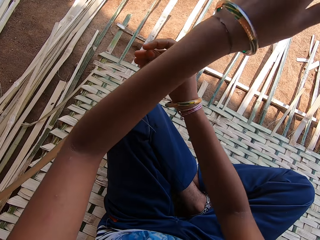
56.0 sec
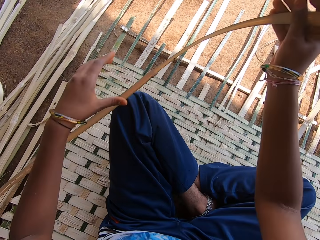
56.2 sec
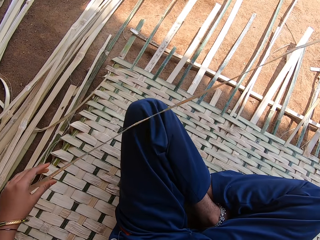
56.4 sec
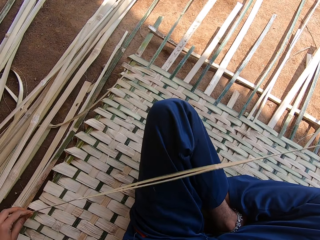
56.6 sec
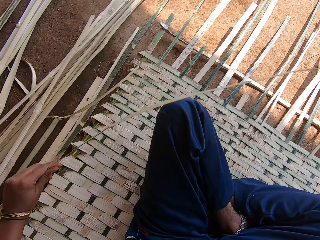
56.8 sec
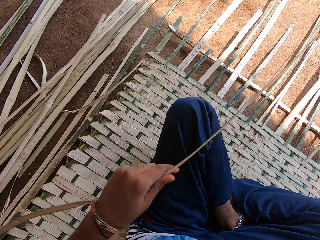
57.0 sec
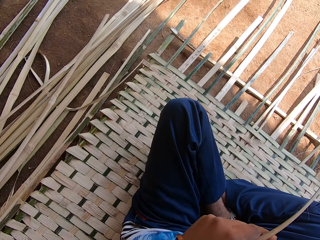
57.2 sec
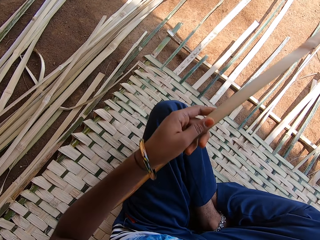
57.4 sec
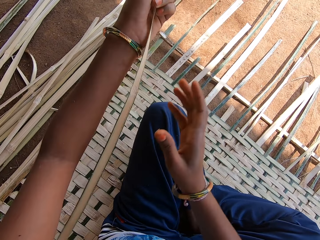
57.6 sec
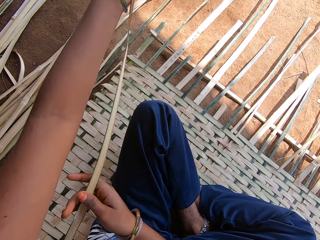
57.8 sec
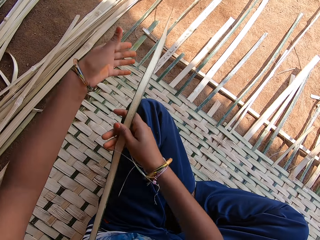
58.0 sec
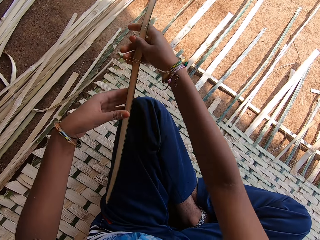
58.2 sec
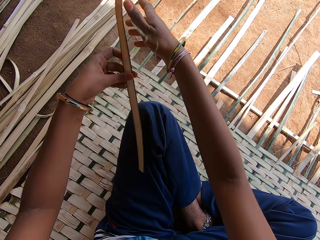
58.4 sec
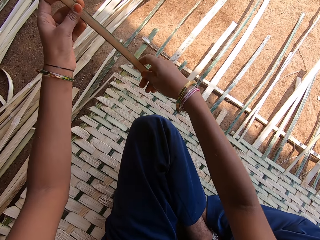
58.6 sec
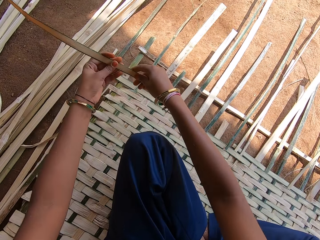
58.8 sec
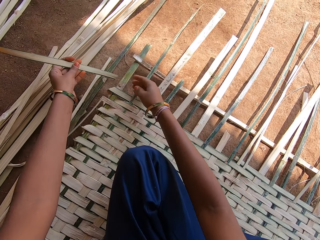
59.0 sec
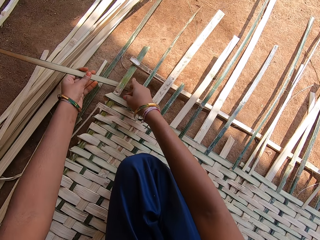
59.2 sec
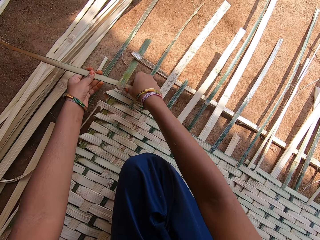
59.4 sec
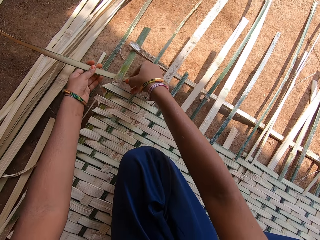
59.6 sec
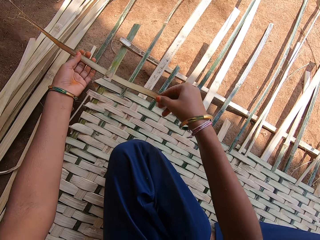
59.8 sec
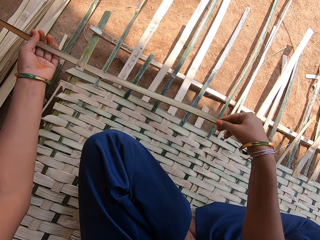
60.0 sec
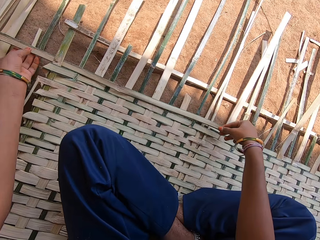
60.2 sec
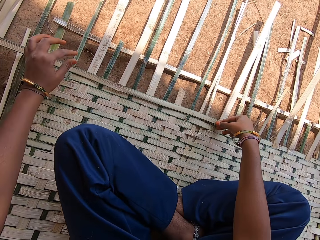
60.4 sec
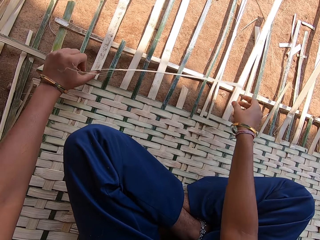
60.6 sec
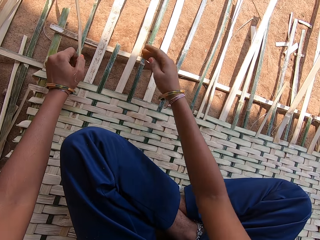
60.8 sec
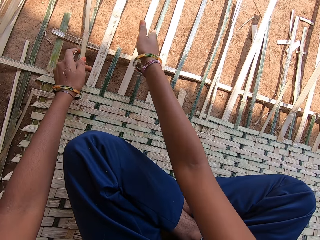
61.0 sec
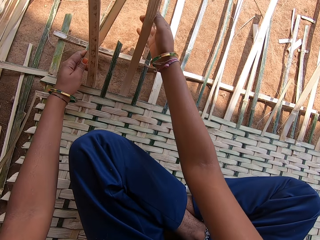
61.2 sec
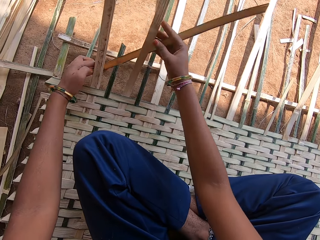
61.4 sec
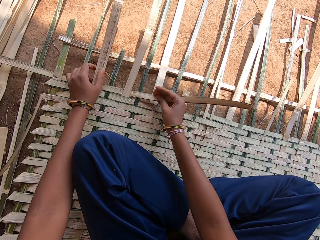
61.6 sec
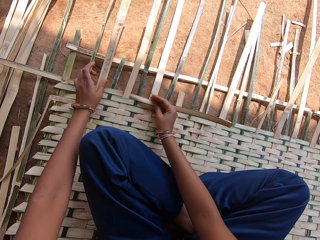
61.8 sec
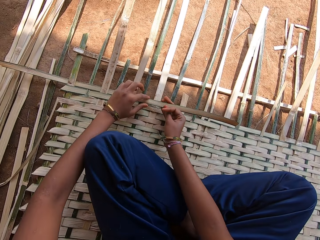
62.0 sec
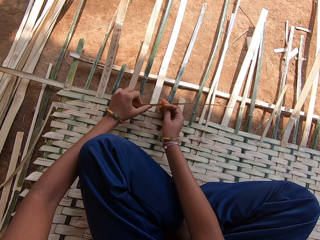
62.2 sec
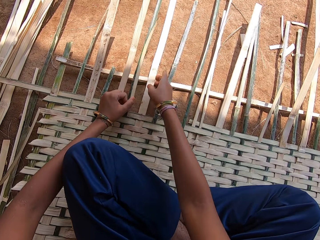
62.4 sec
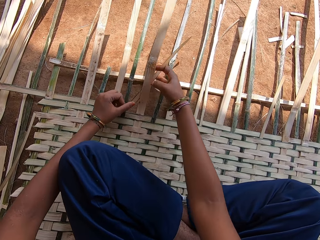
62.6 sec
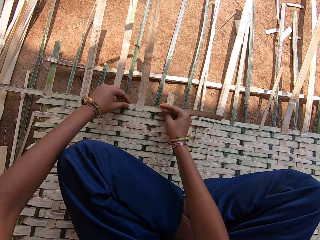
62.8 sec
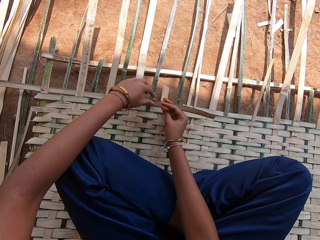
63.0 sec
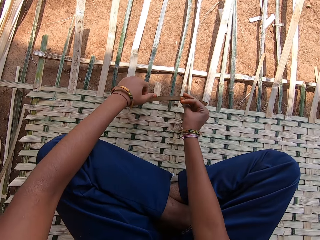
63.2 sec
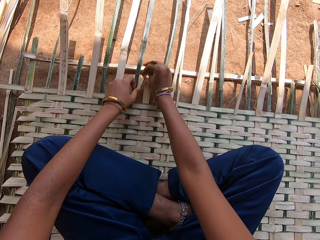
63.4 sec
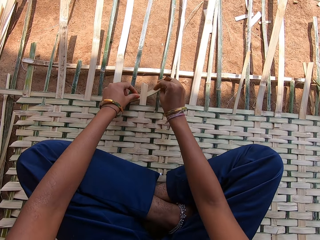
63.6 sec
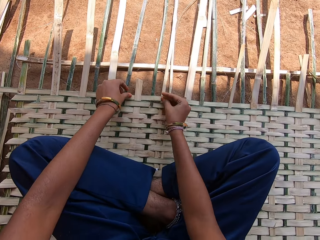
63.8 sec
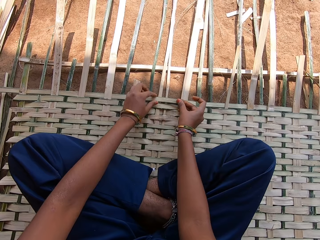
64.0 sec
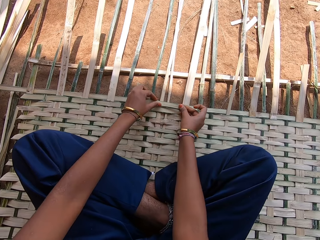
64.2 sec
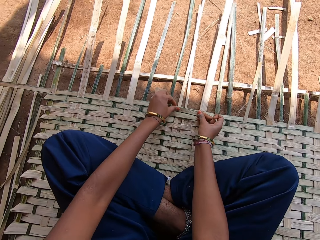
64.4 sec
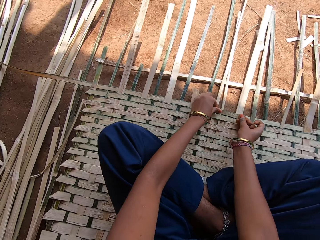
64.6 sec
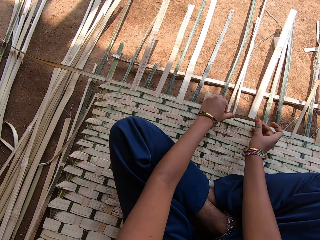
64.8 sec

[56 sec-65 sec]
The camera wearer picks a thatch. They pull the thatch. They weave a mat with the thatch.

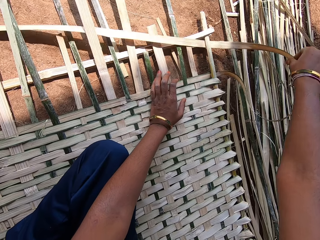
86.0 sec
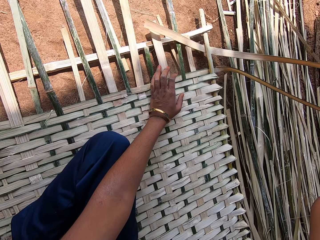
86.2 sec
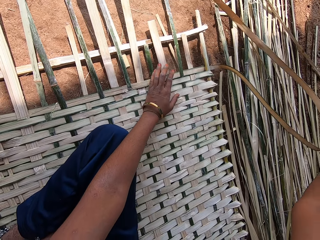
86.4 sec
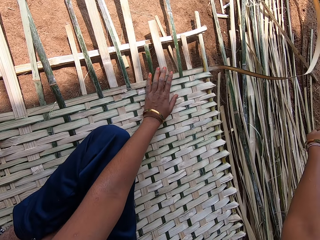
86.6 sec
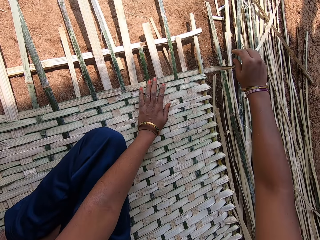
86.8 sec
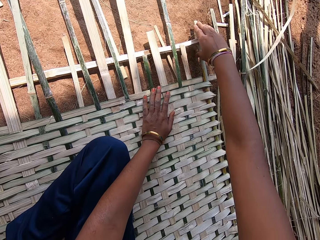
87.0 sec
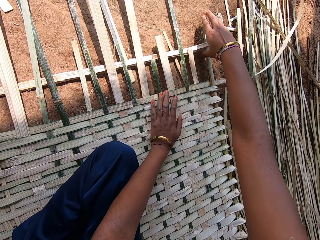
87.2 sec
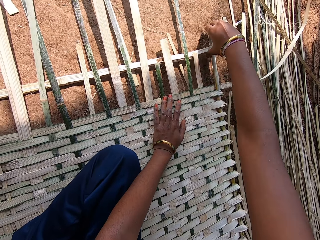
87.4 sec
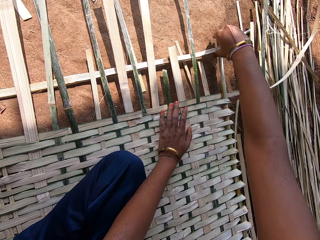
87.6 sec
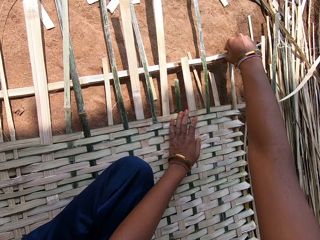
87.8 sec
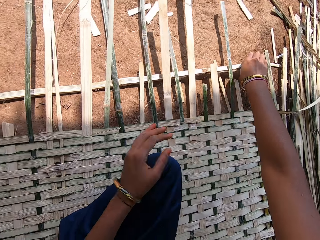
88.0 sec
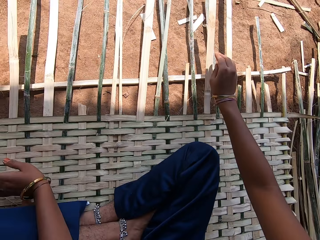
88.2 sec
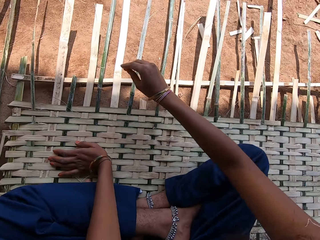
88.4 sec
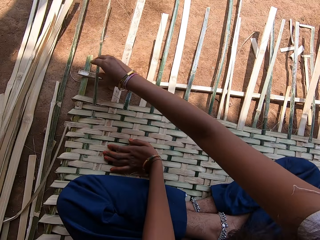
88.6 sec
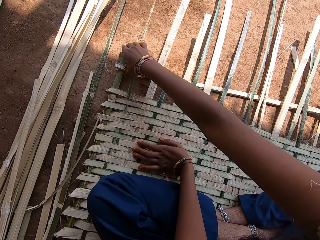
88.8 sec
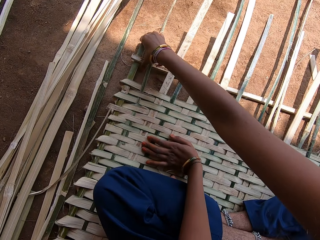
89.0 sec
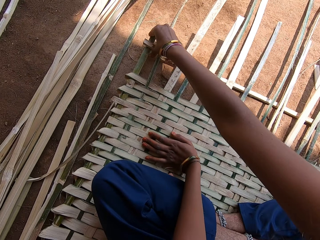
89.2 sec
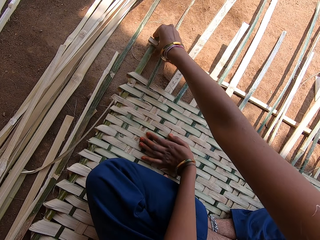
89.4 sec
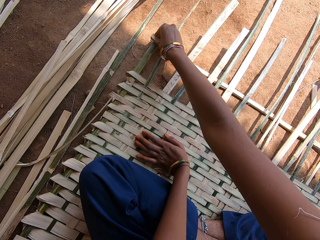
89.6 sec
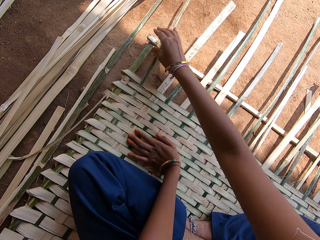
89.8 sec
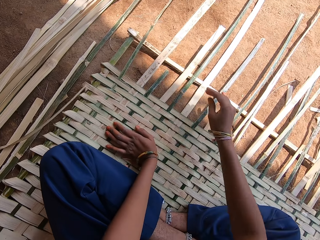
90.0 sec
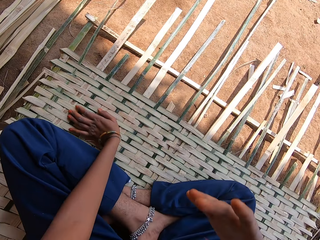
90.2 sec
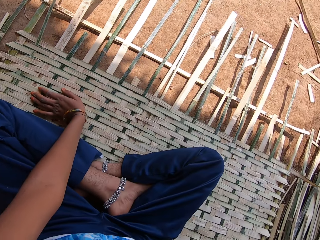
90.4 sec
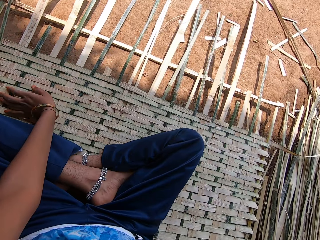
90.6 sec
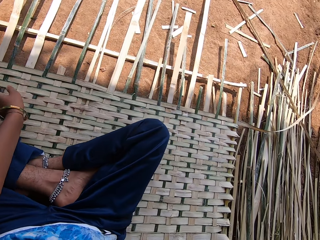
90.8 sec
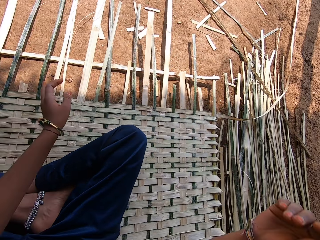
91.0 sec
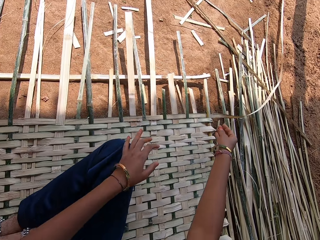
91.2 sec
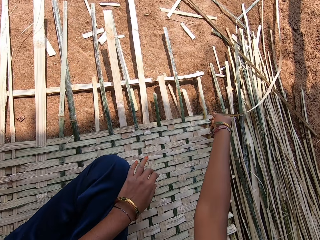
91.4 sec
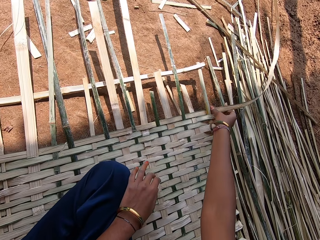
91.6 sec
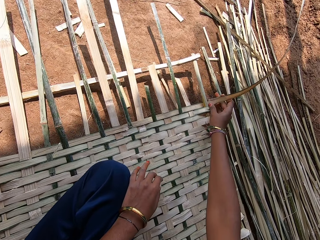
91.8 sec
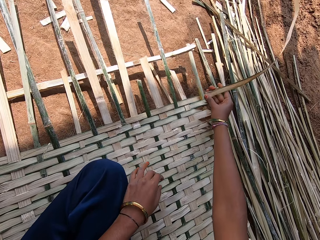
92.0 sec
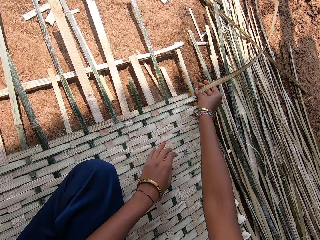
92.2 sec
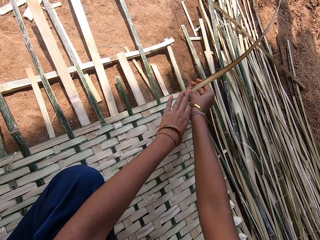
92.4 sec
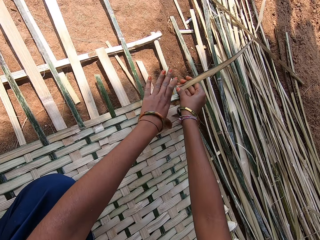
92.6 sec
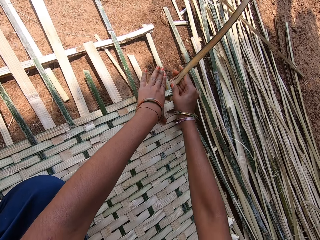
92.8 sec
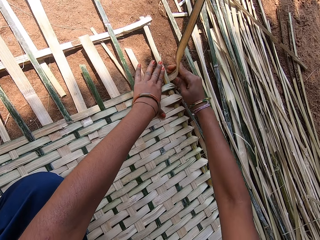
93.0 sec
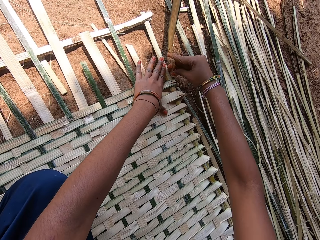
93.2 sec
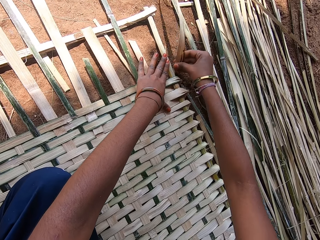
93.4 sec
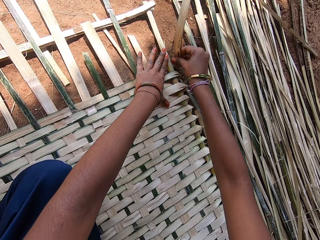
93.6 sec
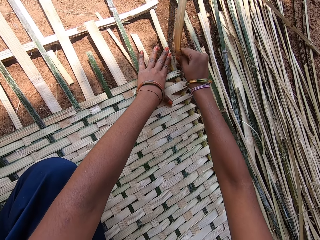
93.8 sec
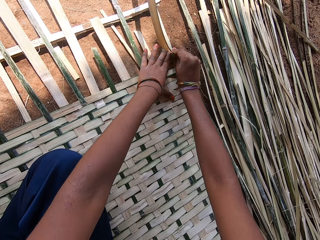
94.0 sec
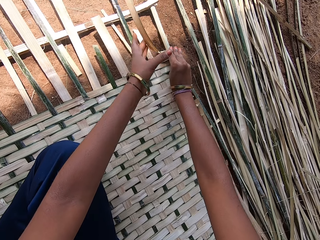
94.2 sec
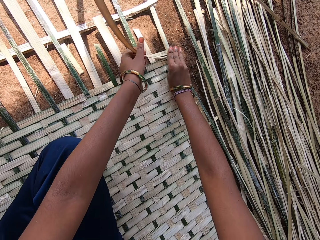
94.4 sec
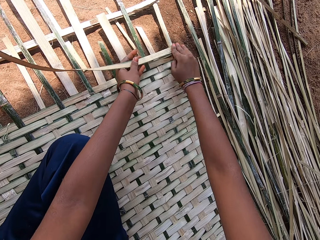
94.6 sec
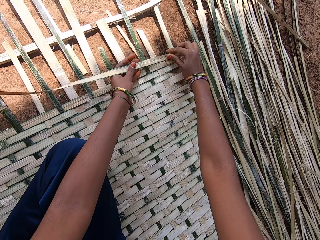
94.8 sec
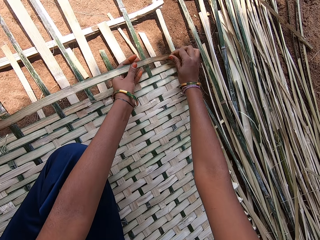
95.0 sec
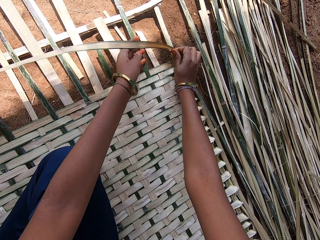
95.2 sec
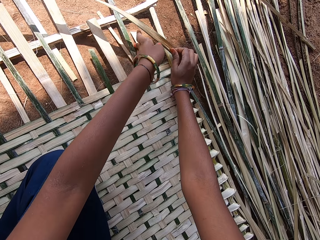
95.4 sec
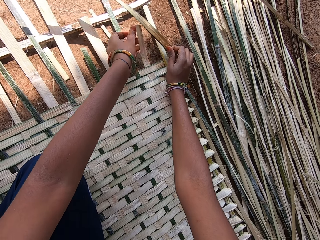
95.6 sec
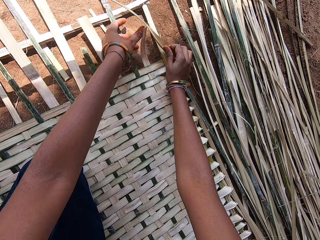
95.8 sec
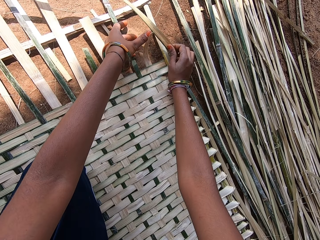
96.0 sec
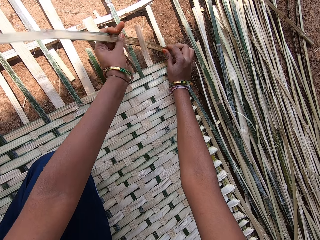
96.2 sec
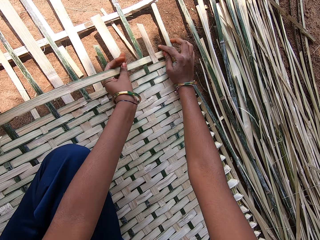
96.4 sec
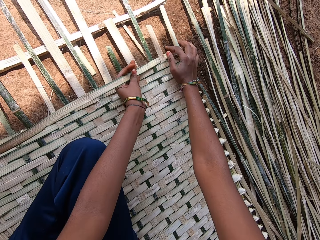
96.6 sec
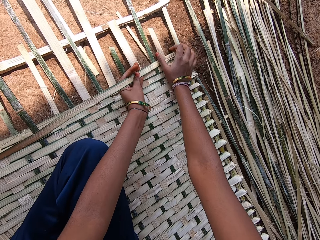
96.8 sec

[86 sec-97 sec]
The camera wearer holds a thatch. They adjust the thatch. They weave a mat with the thatch.

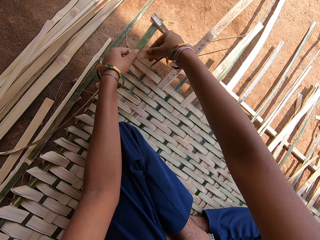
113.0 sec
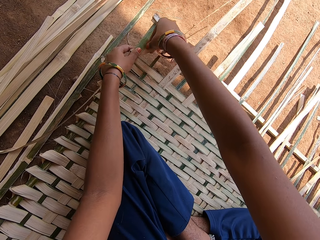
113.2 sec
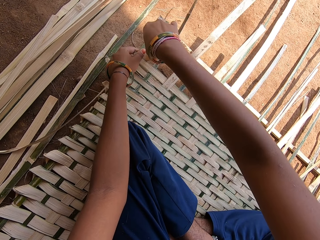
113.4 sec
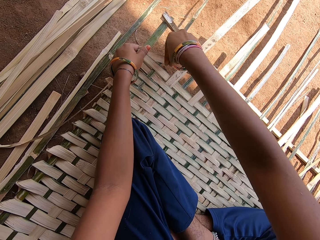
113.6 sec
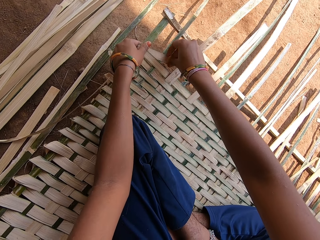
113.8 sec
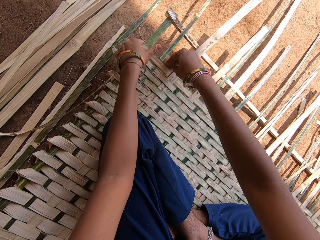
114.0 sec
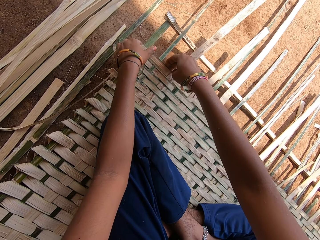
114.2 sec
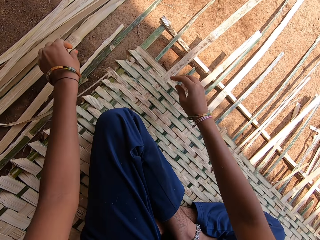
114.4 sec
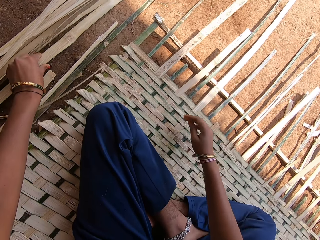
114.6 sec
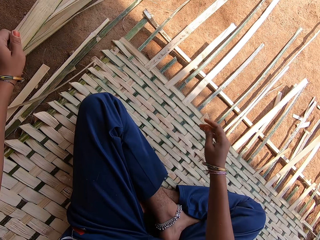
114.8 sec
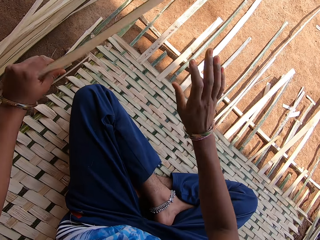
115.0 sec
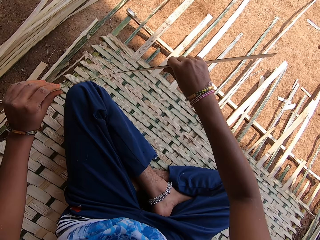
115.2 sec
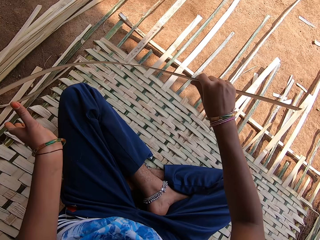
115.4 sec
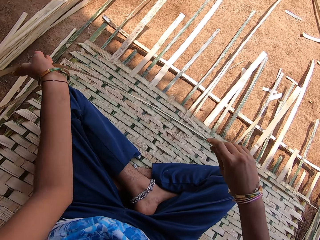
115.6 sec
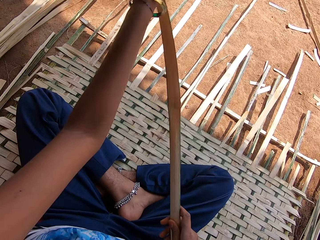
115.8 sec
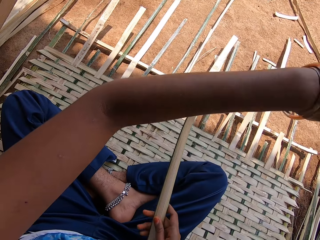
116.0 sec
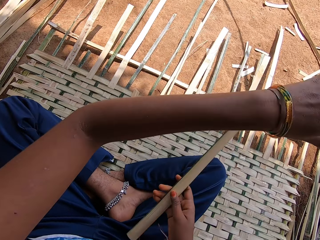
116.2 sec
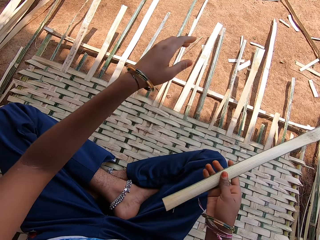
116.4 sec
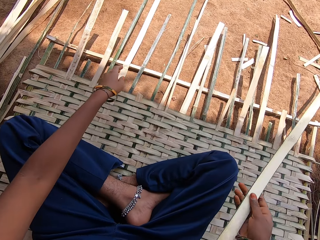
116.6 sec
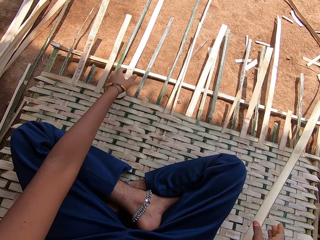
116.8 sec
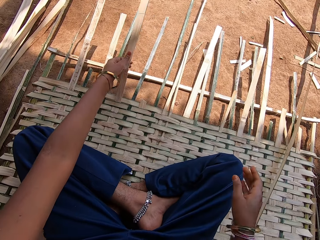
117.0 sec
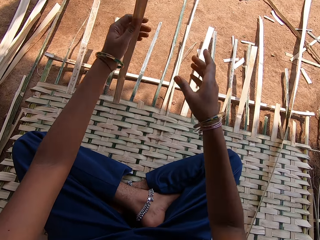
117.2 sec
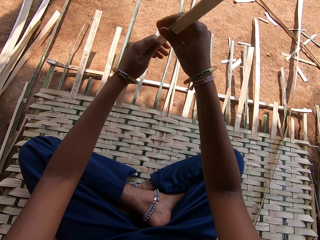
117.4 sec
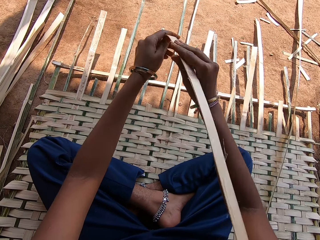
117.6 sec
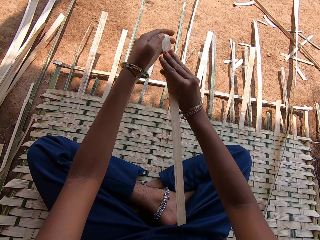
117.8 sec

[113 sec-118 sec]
The camera wearer picks a woven mat and picks a thatch. They hold the thatch.
